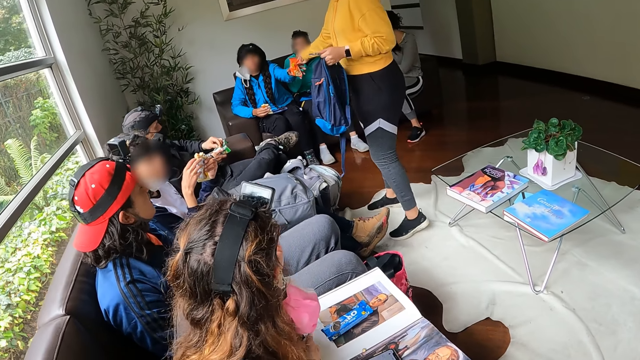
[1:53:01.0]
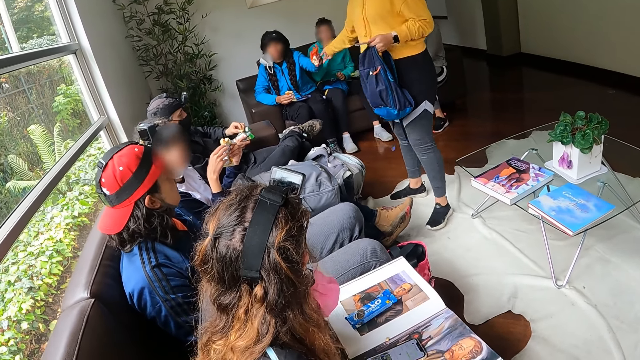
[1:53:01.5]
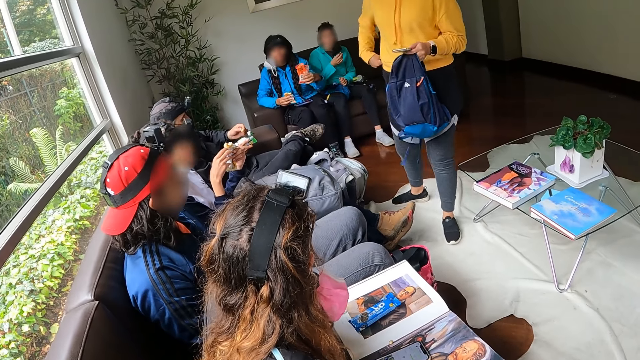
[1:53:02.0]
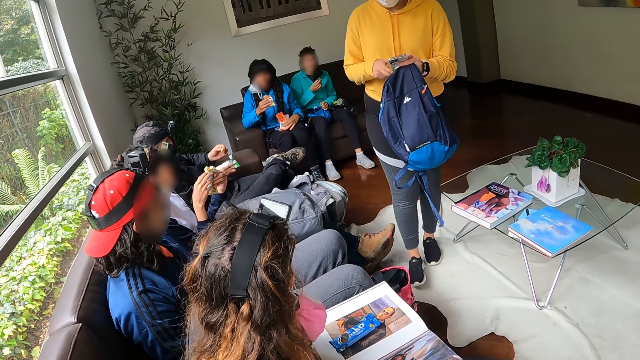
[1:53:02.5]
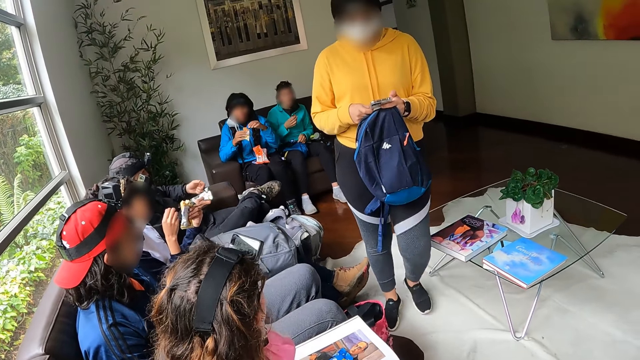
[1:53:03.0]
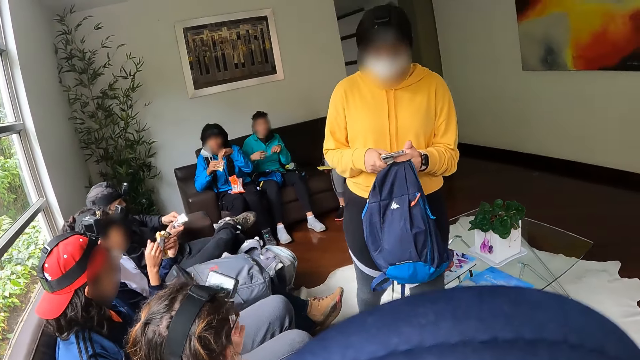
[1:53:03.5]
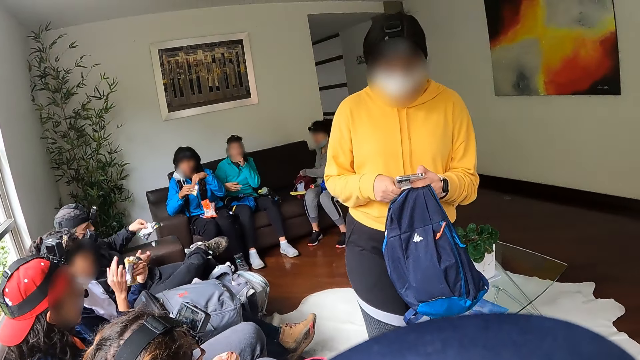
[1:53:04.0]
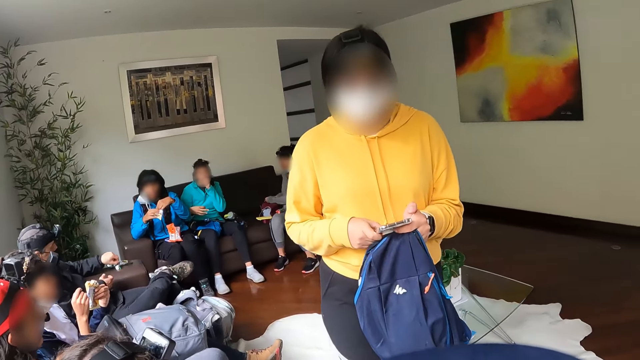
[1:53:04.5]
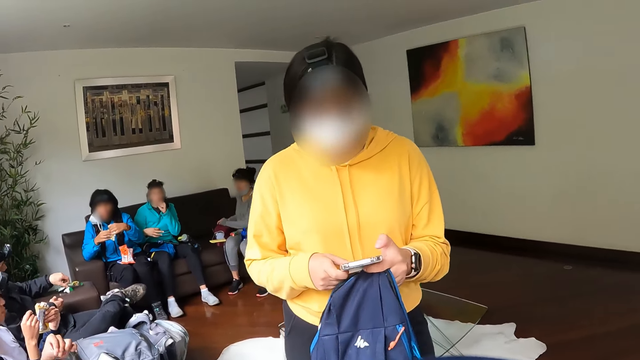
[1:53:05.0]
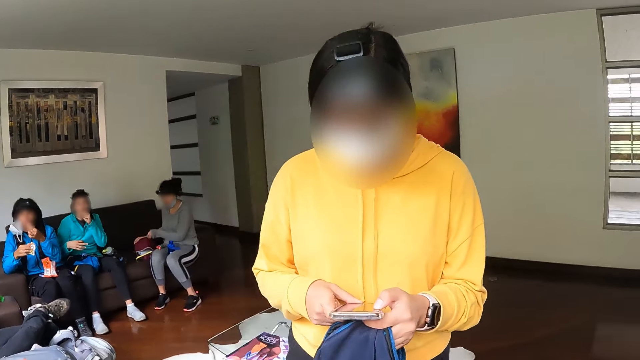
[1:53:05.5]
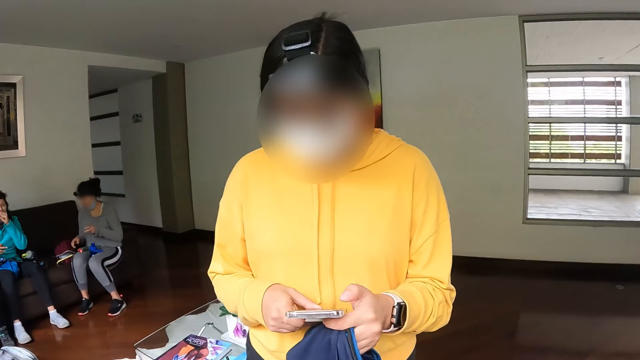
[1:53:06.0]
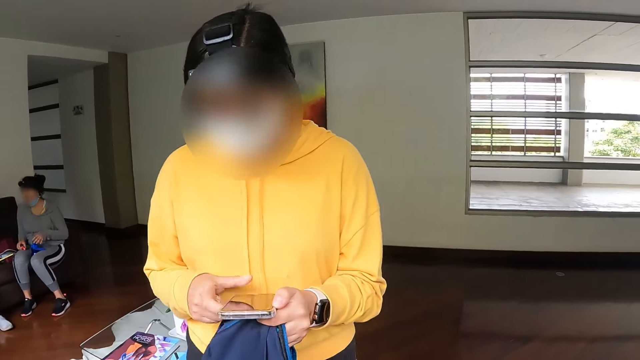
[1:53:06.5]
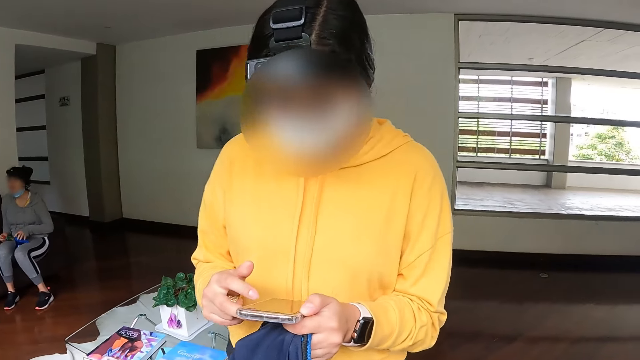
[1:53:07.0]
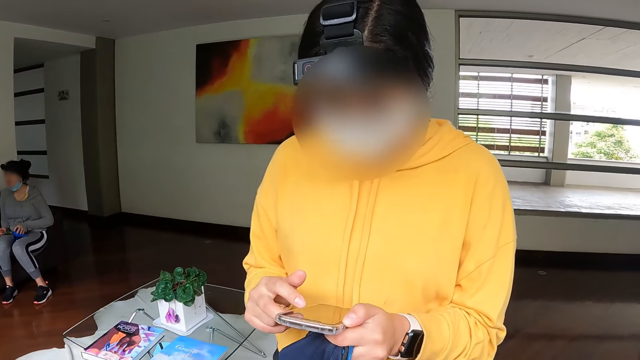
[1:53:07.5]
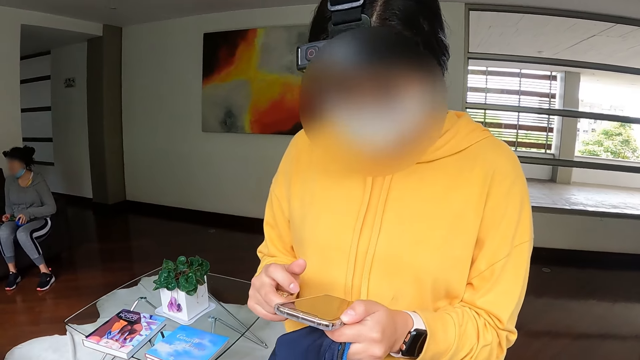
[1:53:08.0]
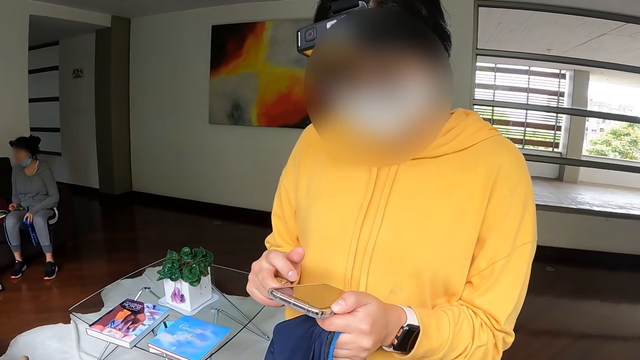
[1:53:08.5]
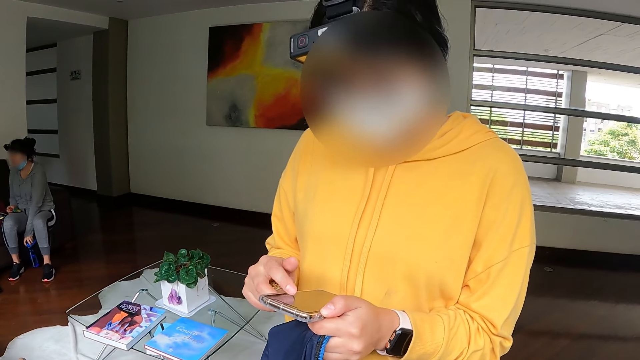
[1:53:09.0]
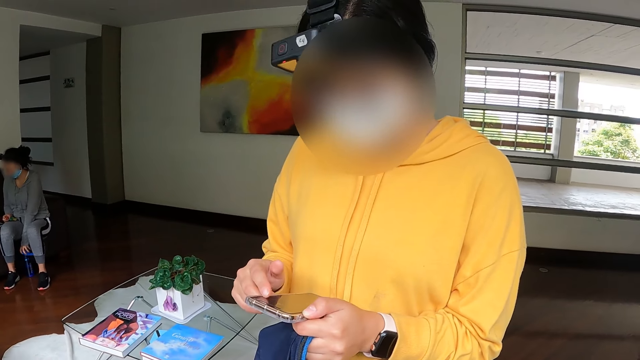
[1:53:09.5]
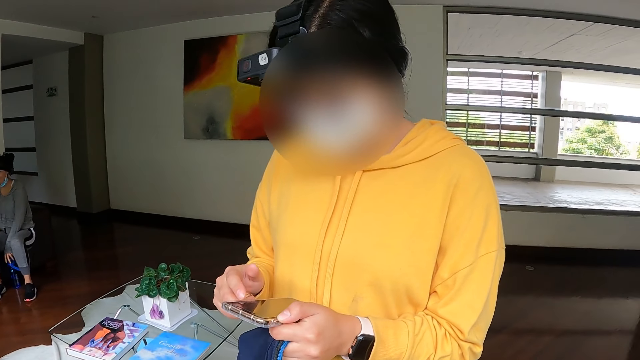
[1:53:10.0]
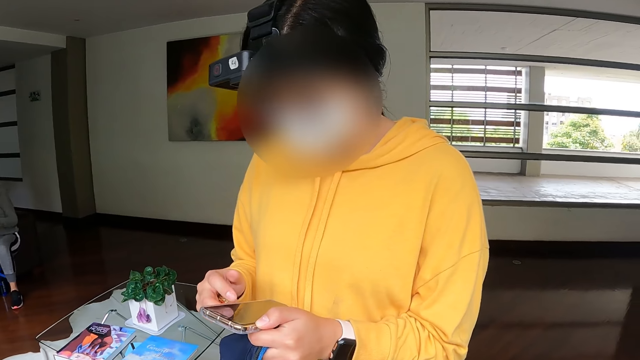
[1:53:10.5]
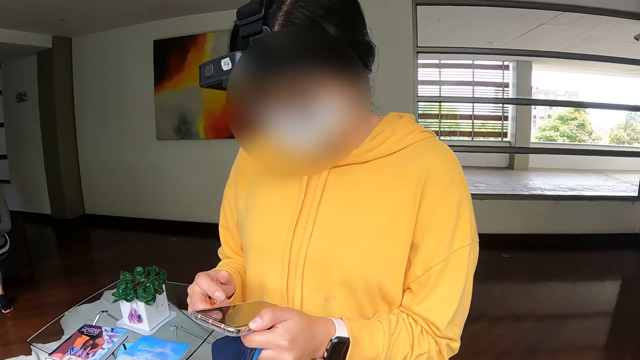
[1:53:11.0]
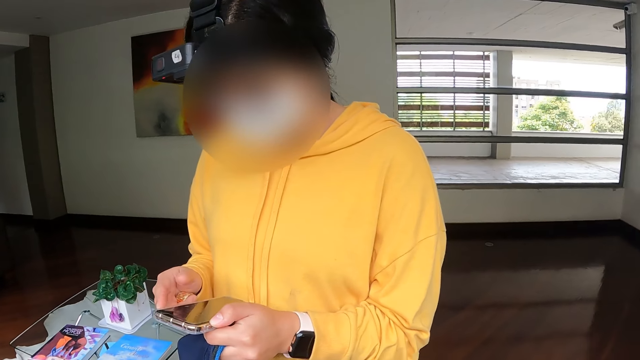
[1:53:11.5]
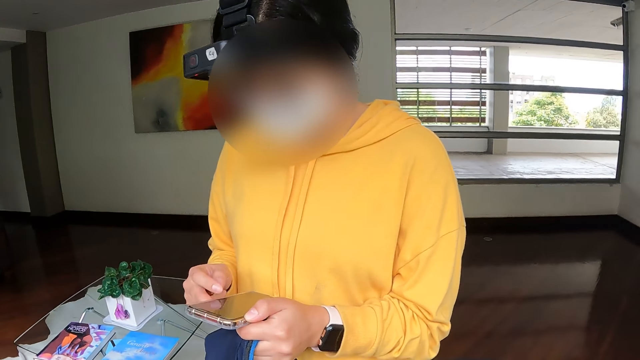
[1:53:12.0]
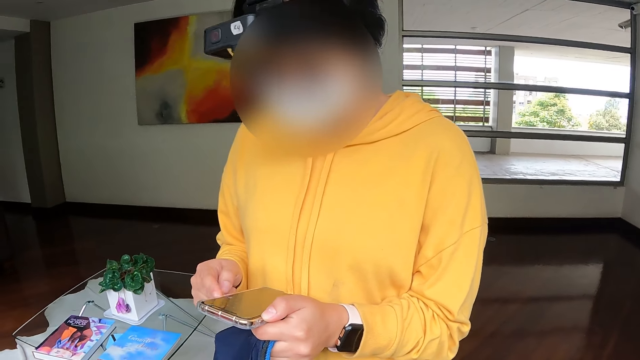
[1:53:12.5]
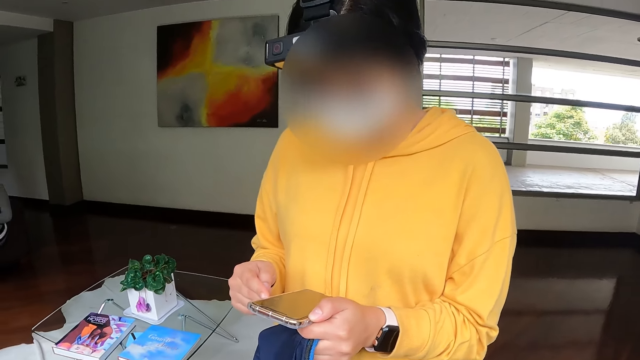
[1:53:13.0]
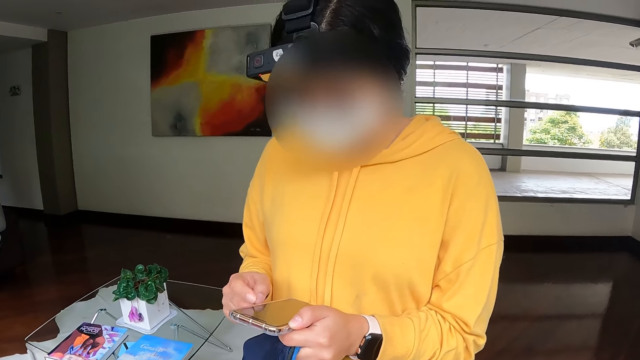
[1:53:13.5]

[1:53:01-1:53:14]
A woman takes the pack of biscuits from another woman with her left hand. The second woman gives the first woman a packet of sweets. The second woman walks around. The first woman places the pack of biscuits on her lap with her left hand. The second woman operates the phone with both hands. A man passes a pack of chips from his right hand to his left hand. The first woman eats from a pack of chips in her right hand with her left hand. A third woman holds the water bottle with her left hand. The second woman operates the phone in her left hand with her right hand. The camera wearer interacts with the second woman. The third woman places the water bottle on the floor with her left hand. The second woman operates the phone.

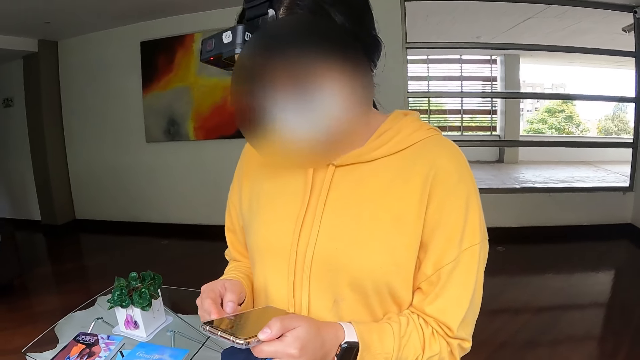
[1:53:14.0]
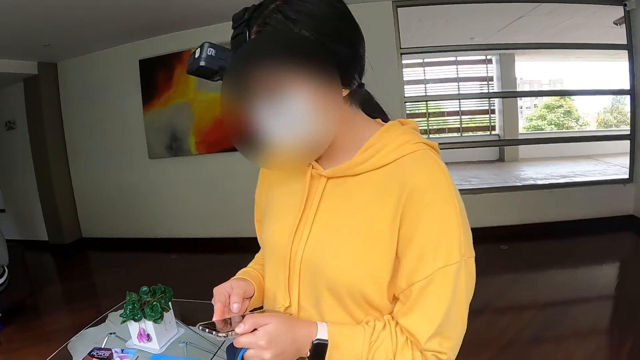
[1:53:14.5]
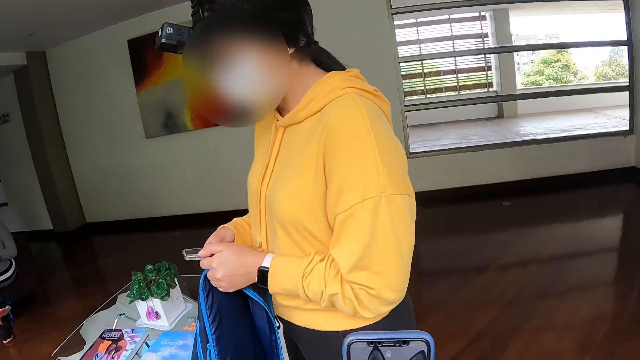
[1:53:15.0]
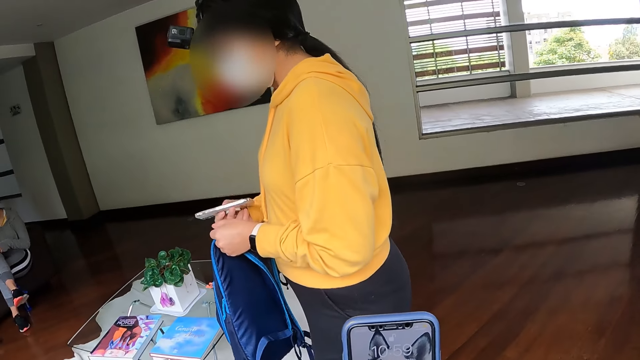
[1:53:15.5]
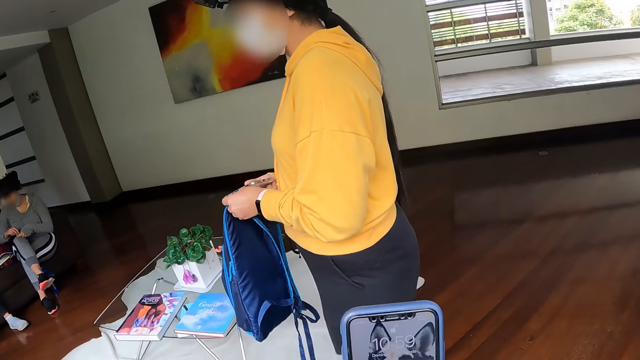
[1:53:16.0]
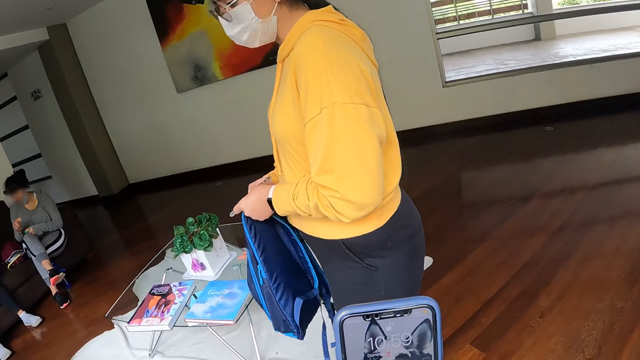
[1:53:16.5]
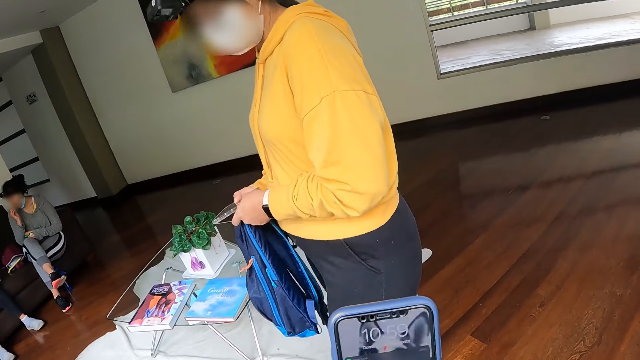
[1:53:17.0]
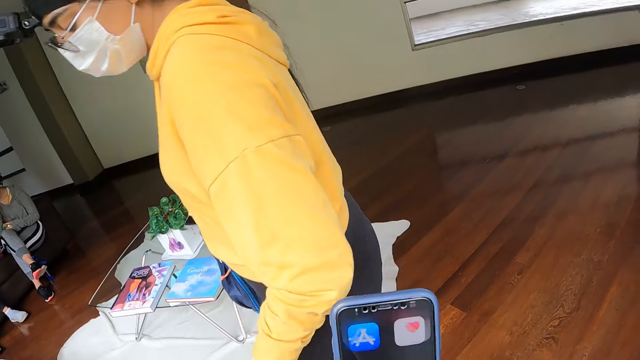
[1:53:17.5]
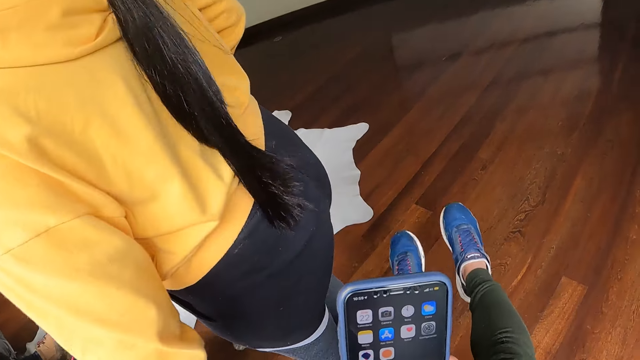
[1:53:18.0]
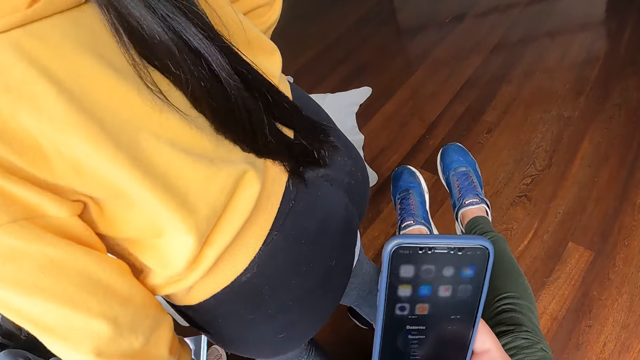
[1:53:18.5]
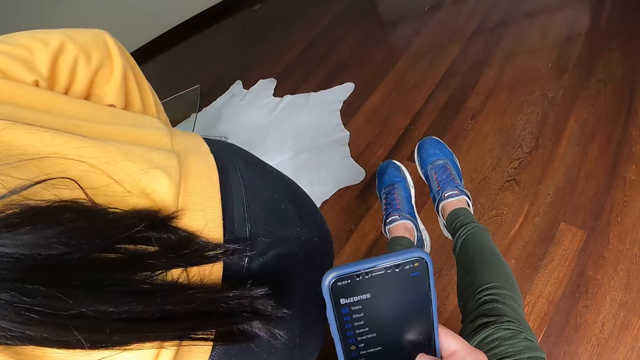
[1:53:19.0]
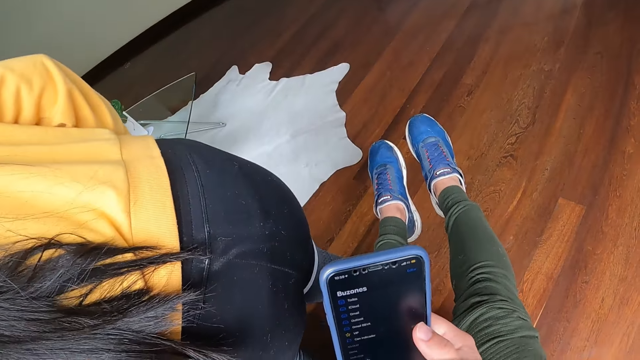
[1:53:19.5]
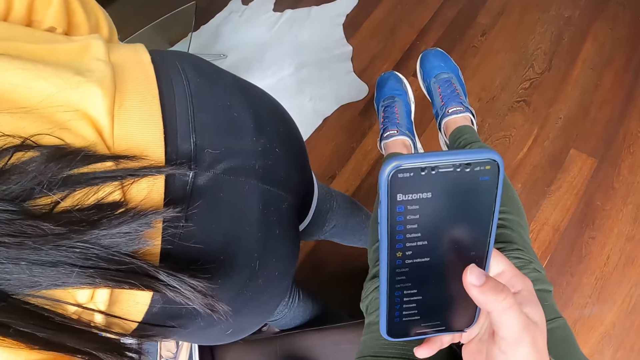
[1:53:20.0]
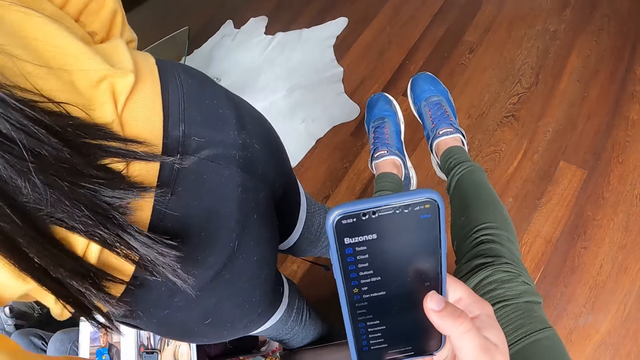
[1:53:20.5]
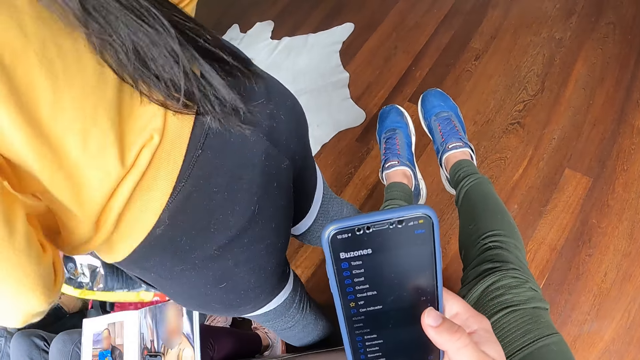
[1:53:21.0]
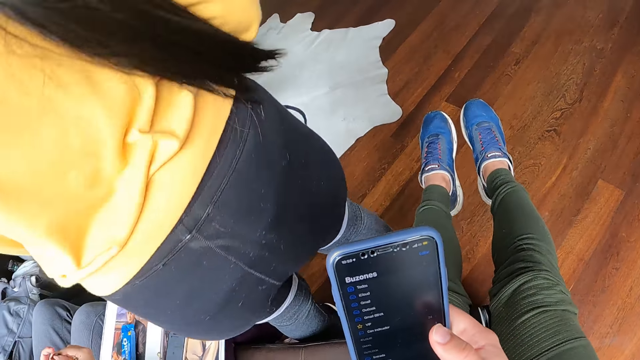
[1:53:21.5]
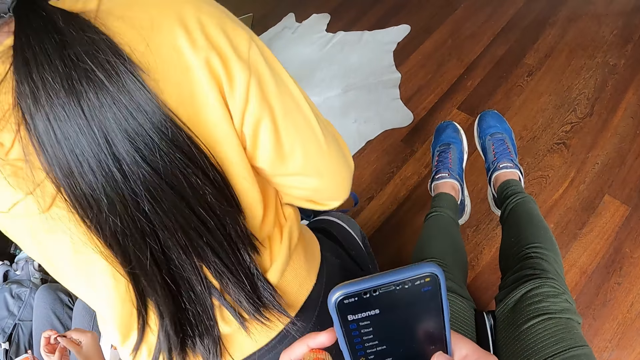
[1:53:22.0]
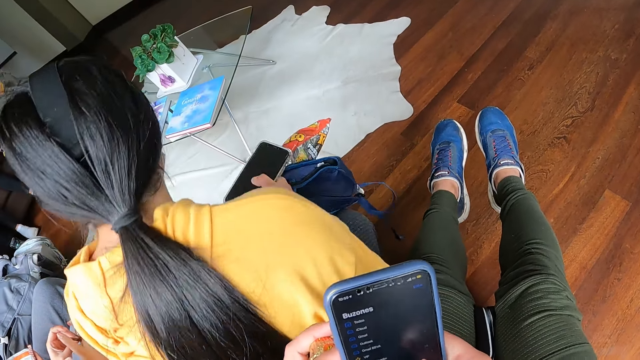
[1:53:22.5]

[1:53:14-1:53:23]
The camera wearer holds a phone in her right hand. A woman passes the phone from her left hand to her right hand. The camera wearer operates the phone in her right hand. The woman picks a bag of chips from the sofa with her right hand. The woman sits.
